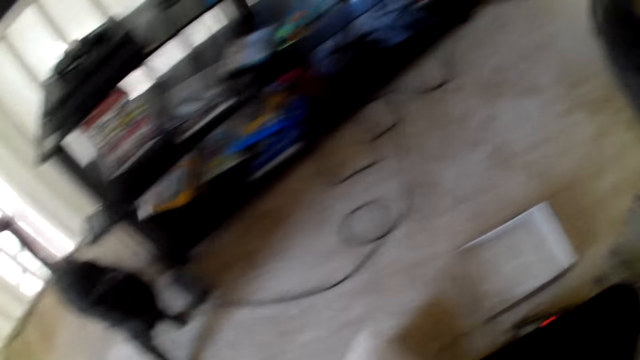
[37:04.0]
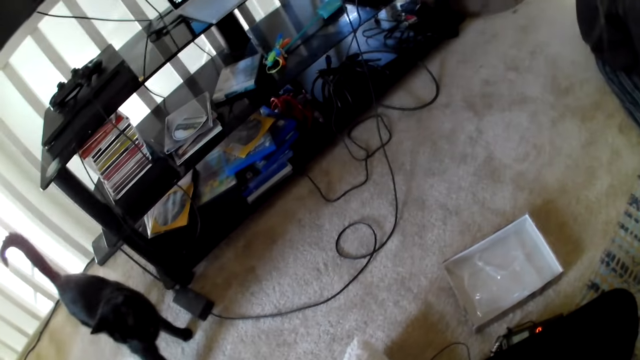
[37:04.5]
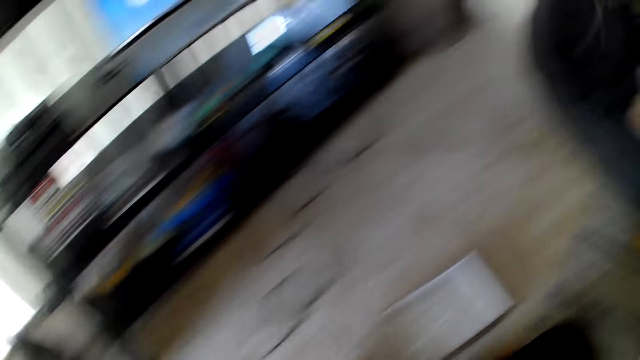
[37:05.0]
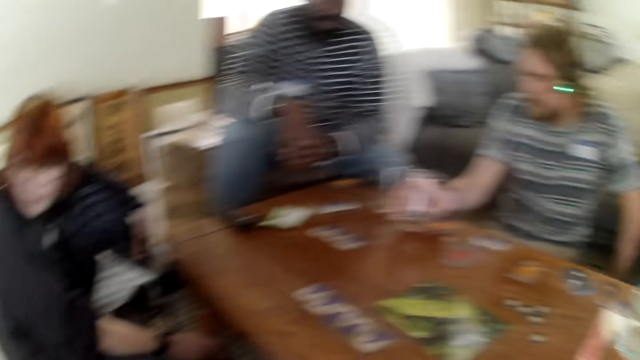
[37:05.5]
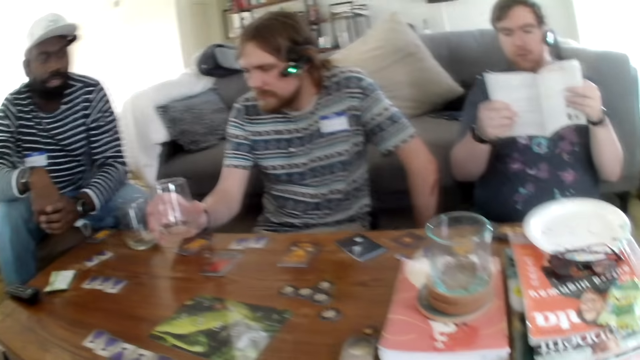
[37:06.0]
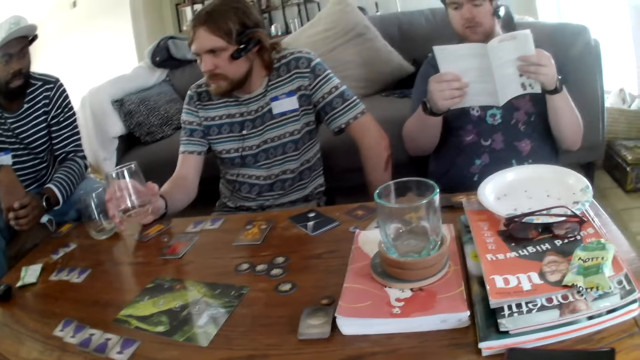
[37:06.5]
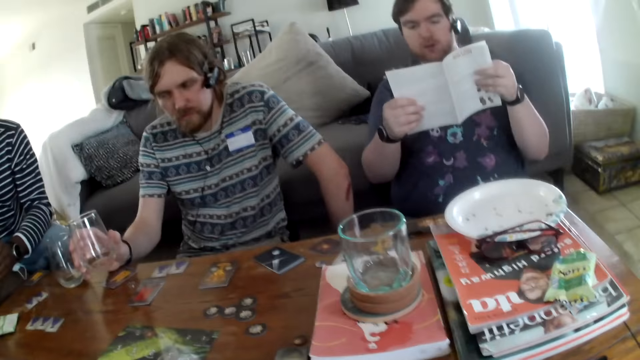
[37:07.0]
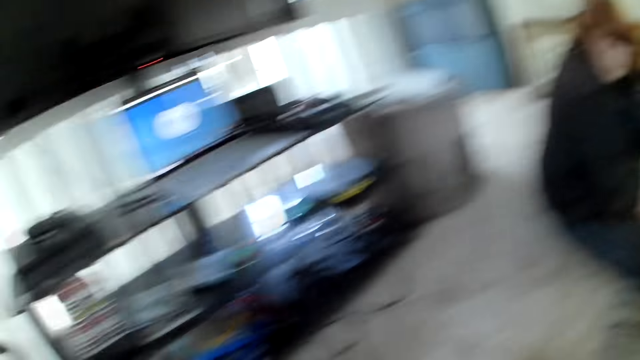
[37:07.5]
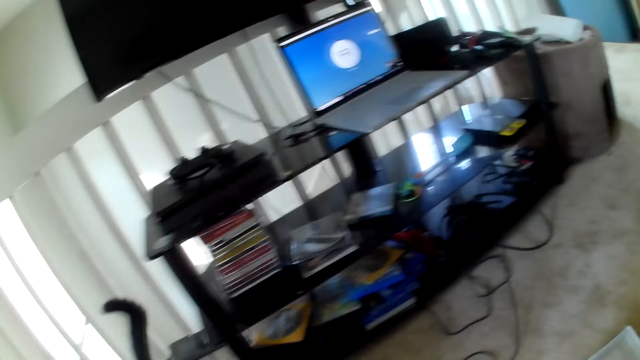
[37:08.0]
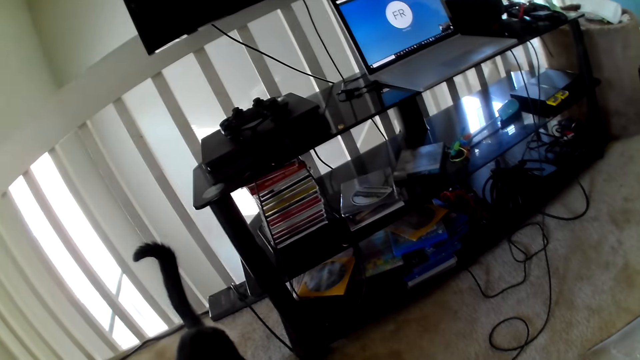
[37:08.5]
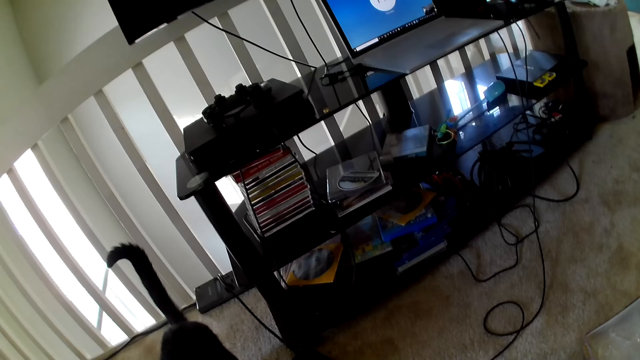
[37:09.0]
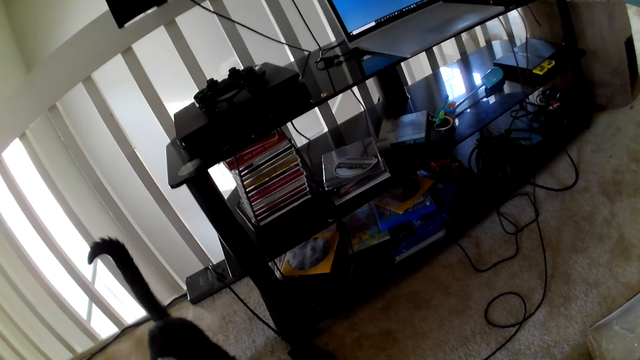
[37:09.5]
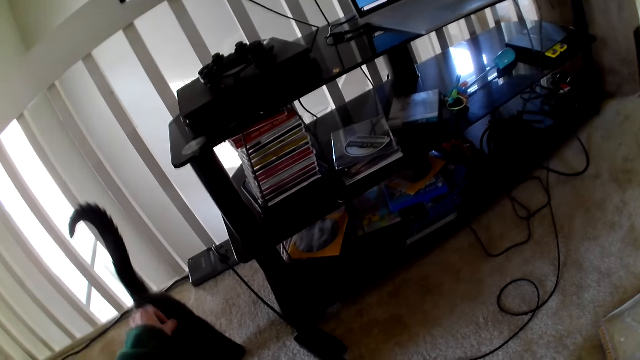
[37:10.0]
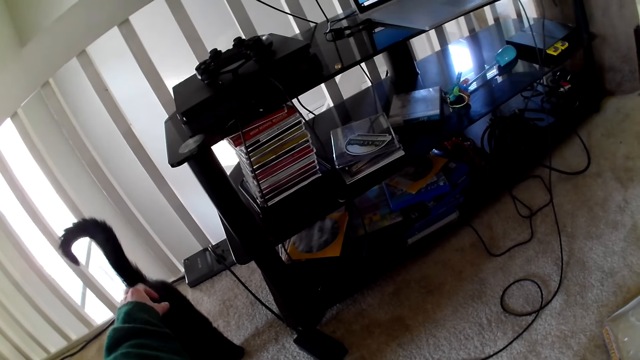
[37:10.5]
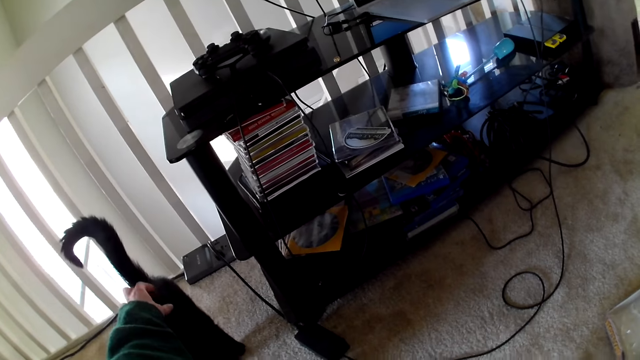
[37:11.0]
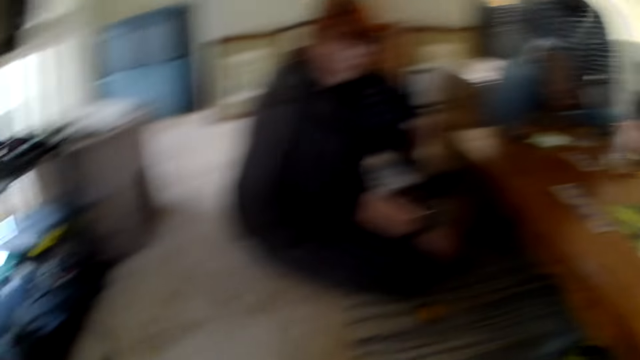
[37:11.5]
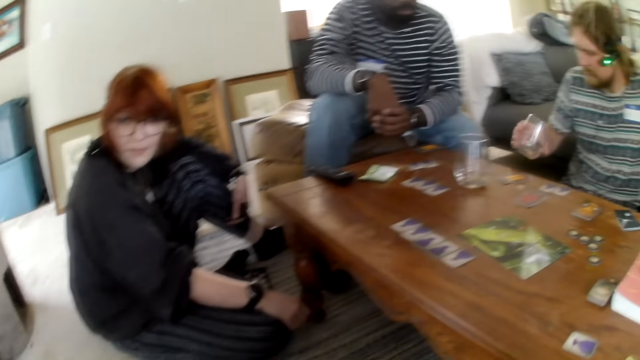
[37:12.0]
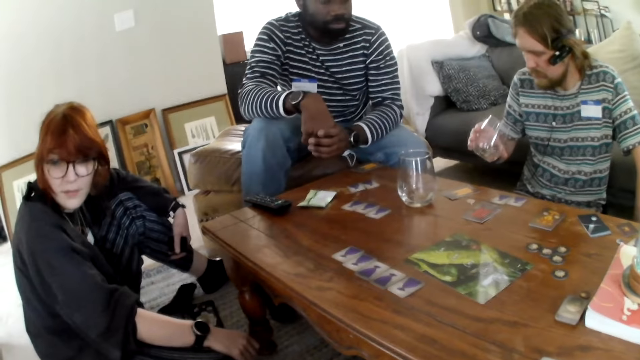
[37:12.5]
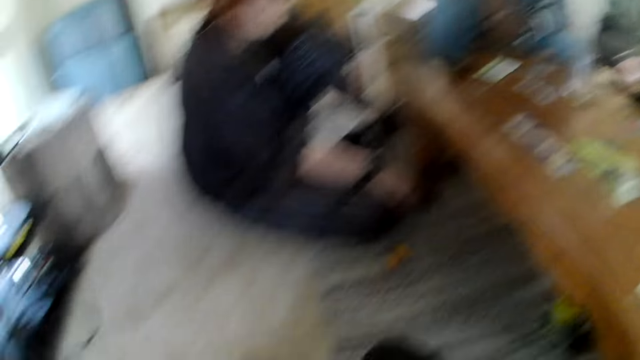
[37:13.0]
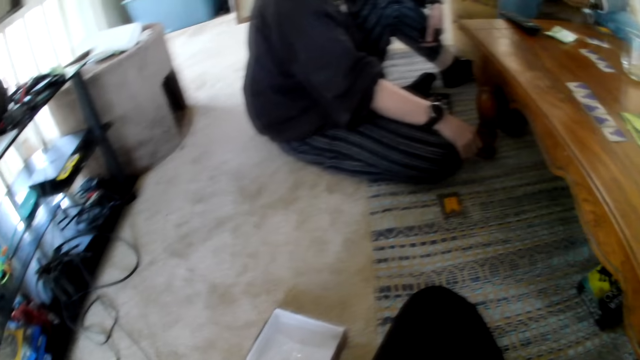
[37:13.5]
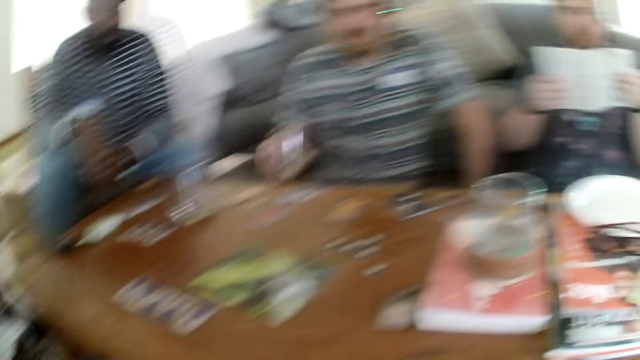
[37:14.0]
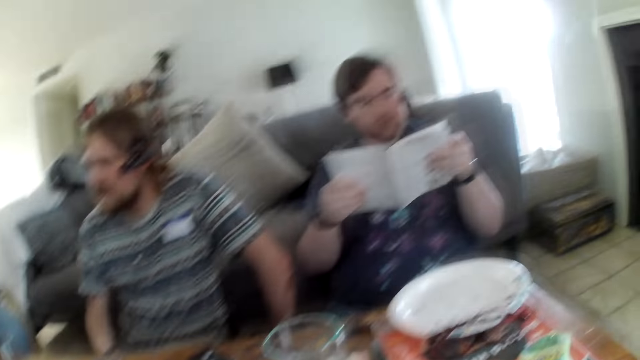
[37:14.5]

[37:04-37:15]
The camera wearer looks around. A person picks up a glass. Another person reads a book. A man speaks. The camera wearer looks around the house. They touch the cat. They look around the house.

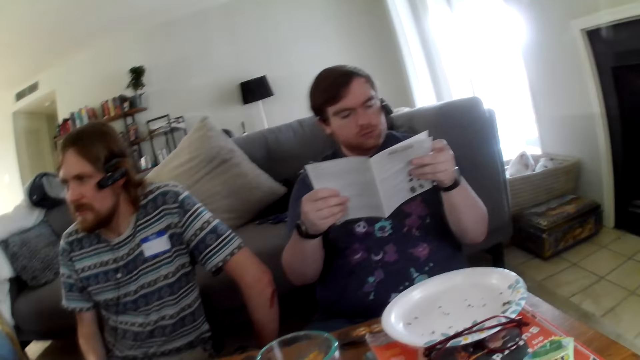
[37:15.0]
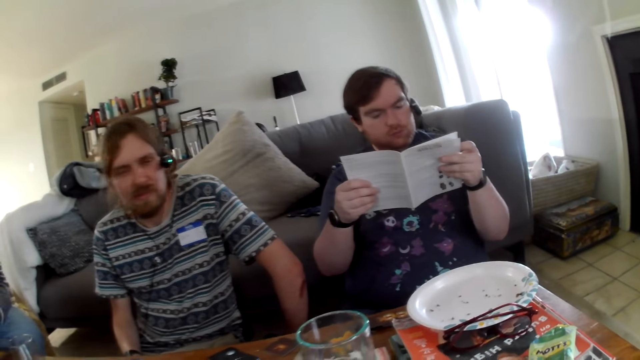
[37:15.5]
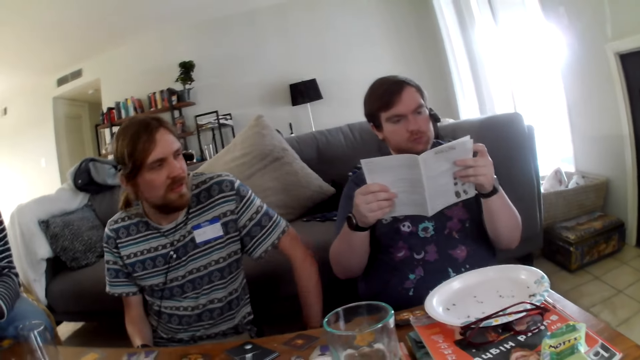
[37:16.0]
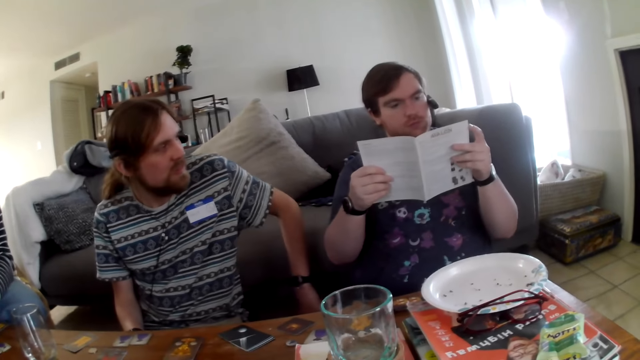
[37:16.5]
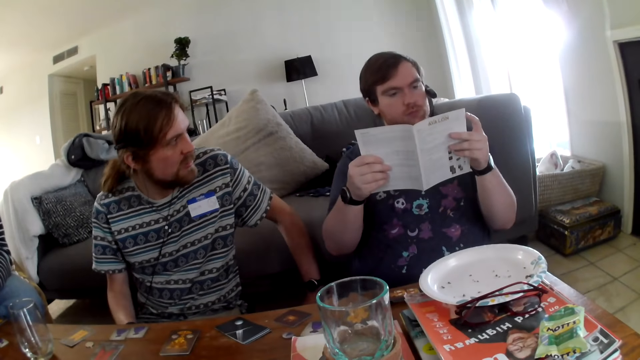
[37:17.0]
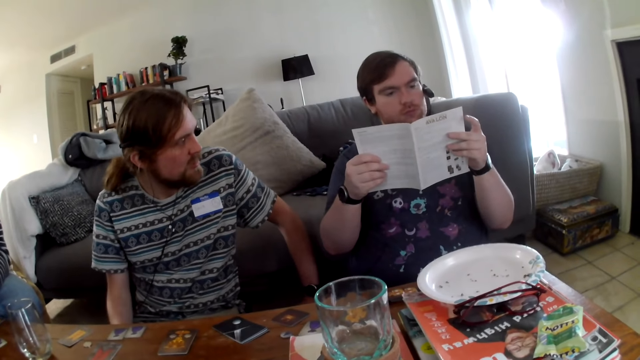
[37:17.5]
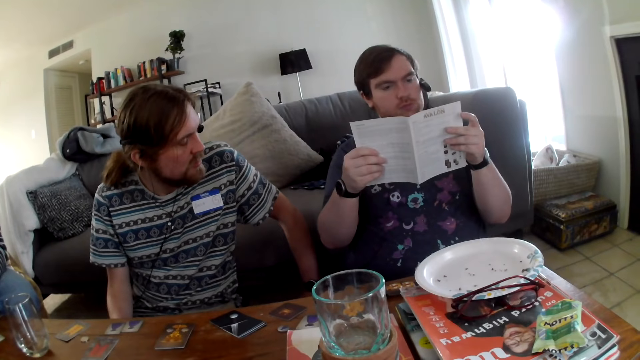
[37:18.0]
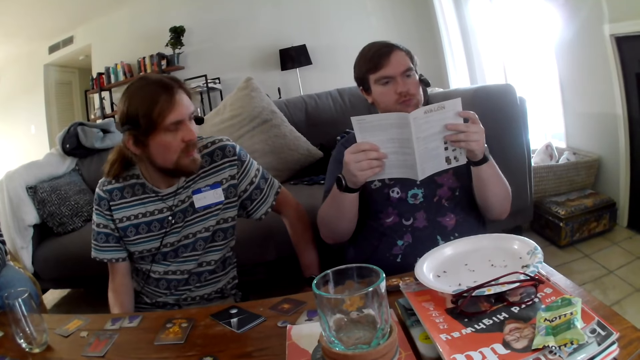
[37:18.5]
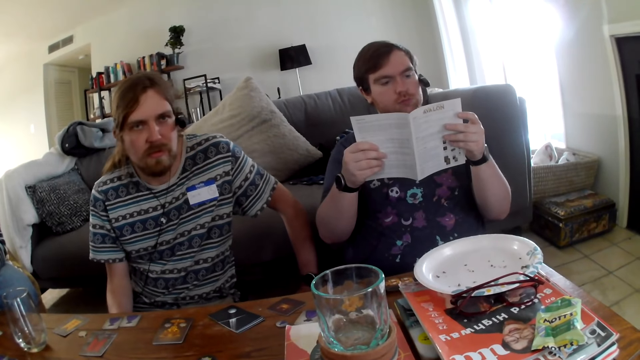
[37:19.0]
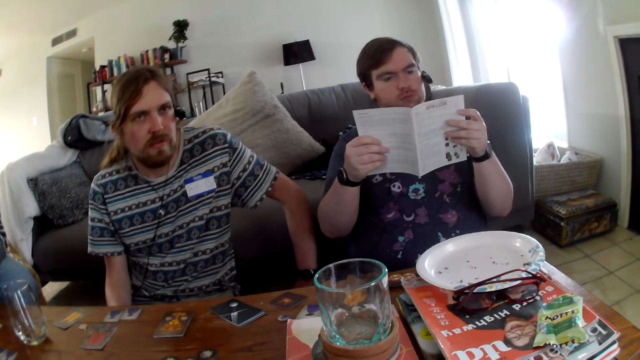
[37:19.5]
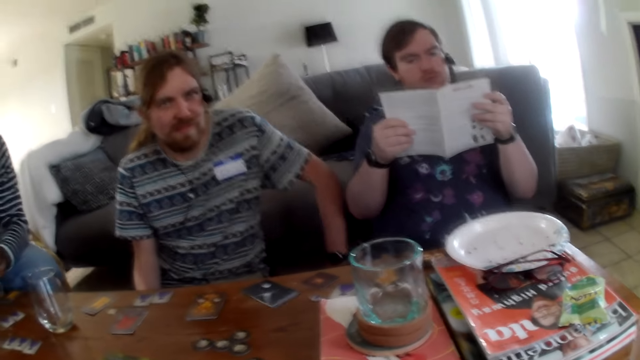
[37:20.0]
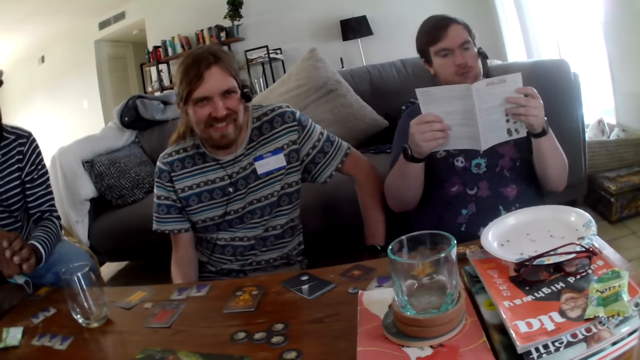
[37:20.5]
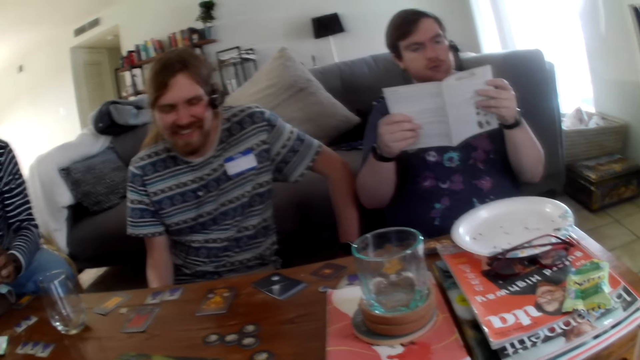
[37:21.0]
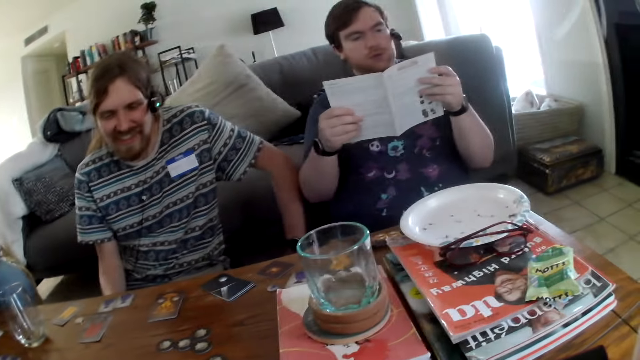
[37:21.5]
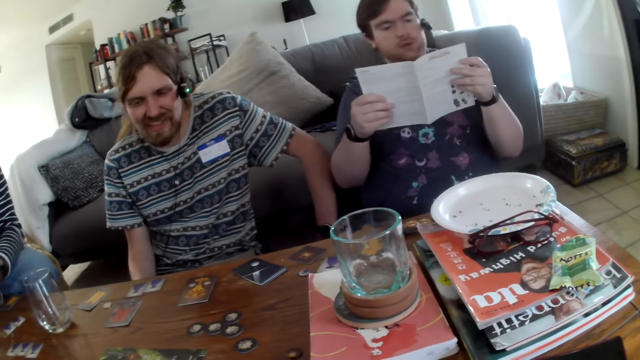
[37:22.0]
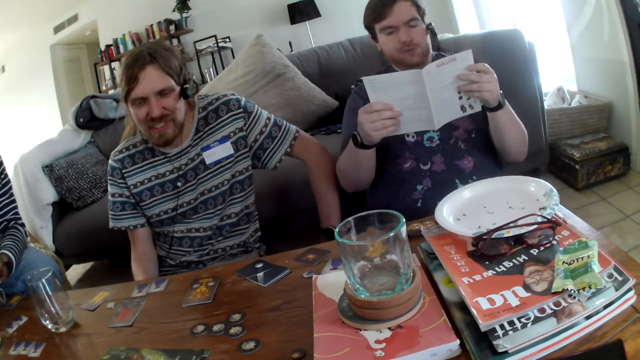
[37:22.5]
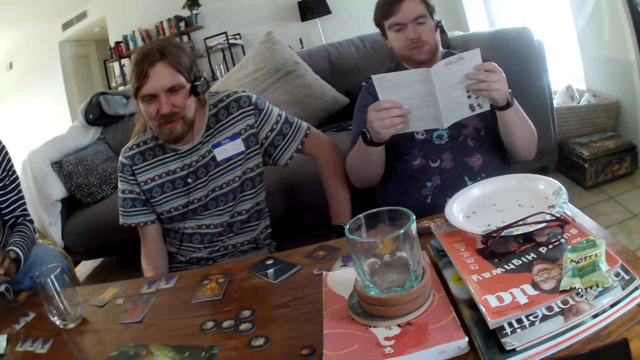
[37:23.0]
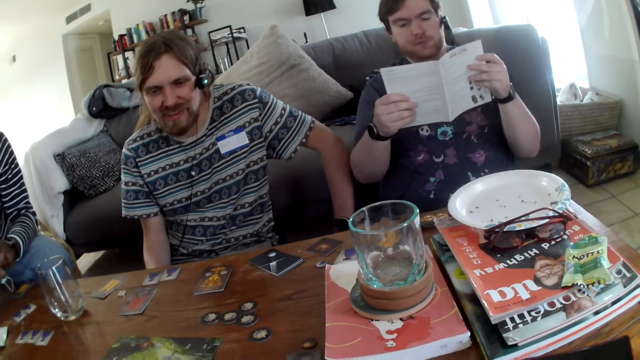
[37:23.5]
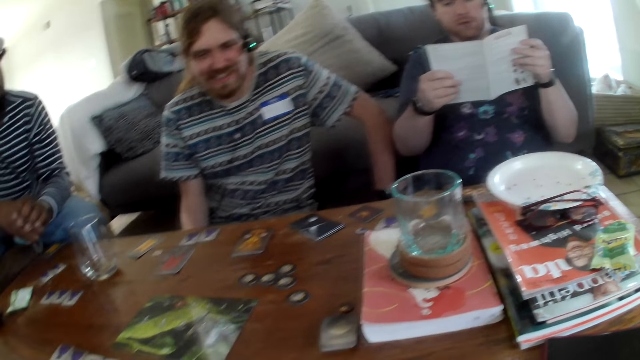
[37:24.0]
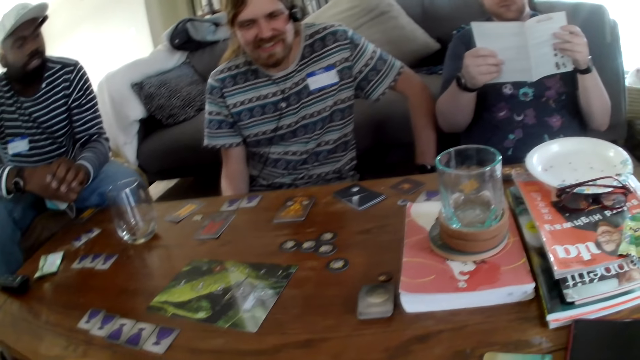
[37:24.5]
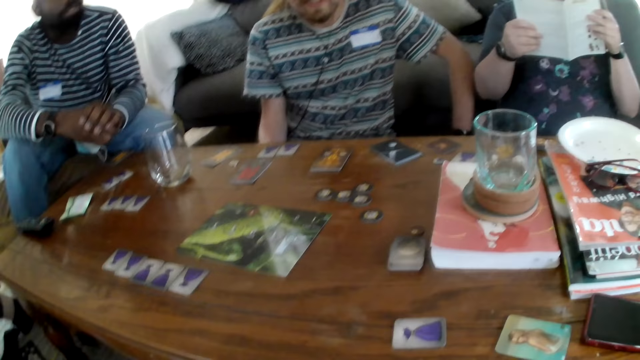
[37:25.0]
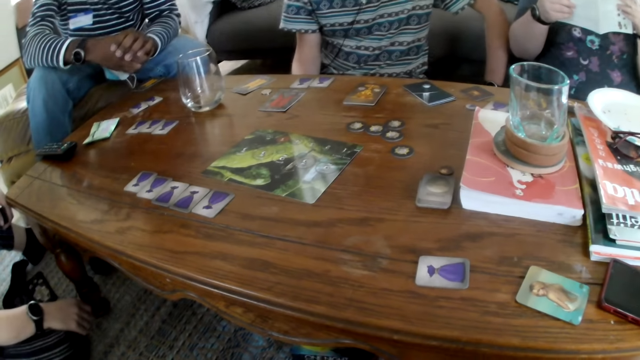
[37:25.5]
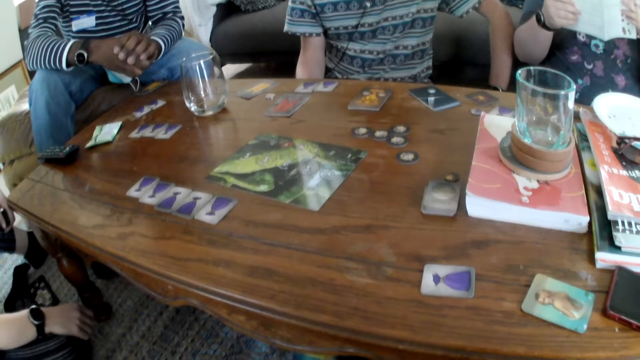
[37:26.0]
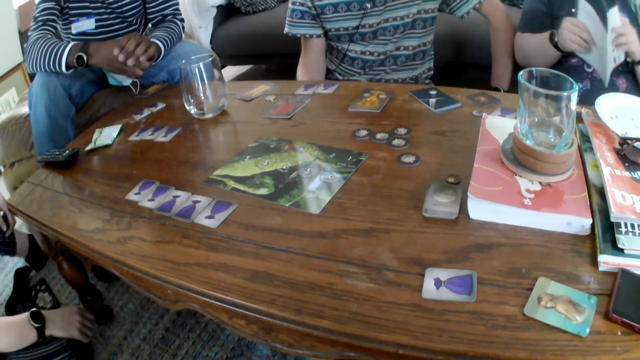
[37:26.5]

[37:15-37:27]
A man reads the book. The camera wearer speaks. Another man looks at the camera wearer. The camera wearer laughs. The other man laughs and talks to the camera wearer. The first man reads the book. The camera wearer looks around.
